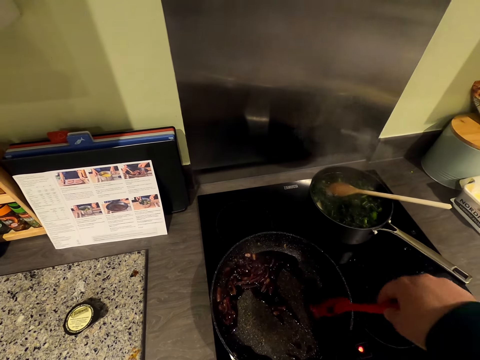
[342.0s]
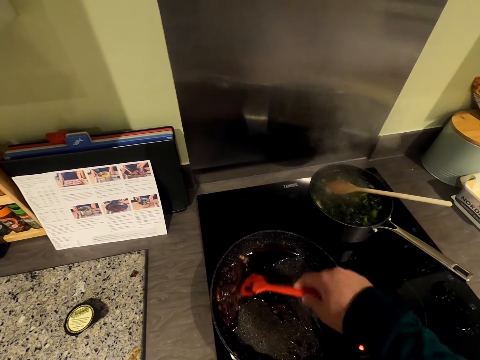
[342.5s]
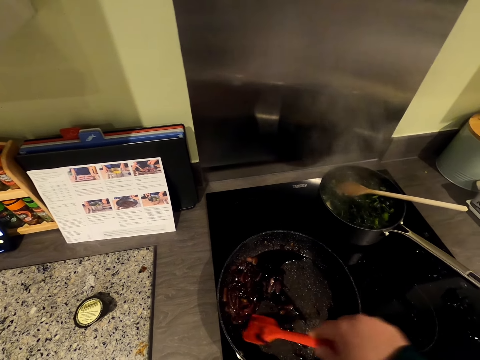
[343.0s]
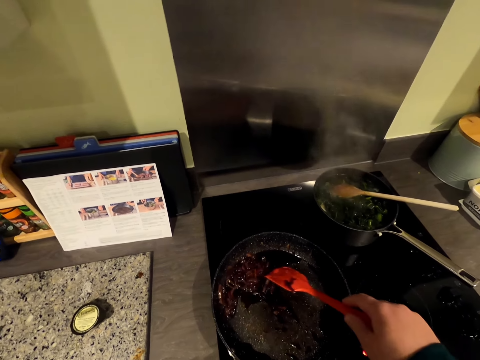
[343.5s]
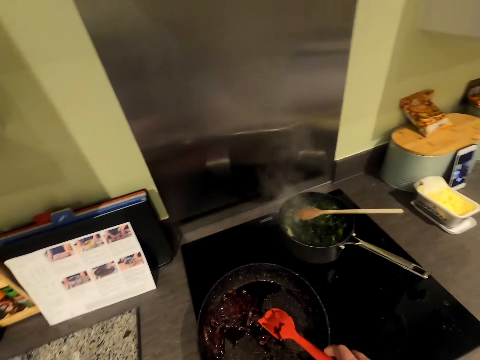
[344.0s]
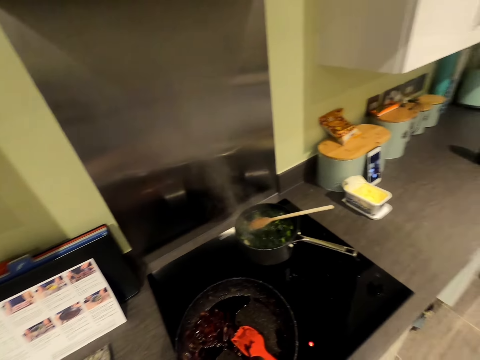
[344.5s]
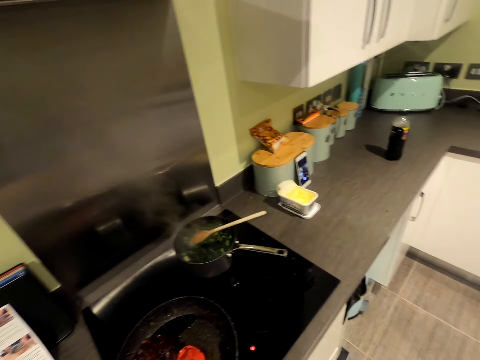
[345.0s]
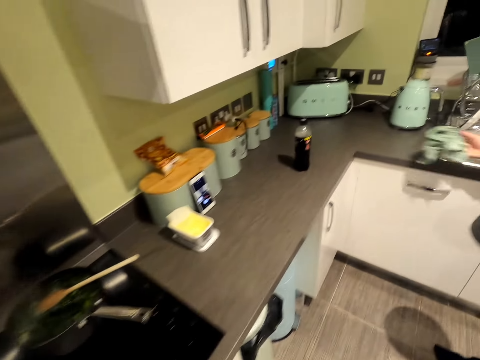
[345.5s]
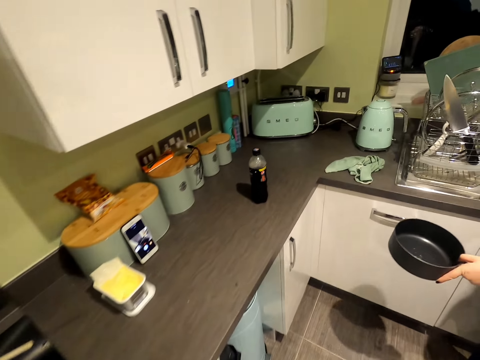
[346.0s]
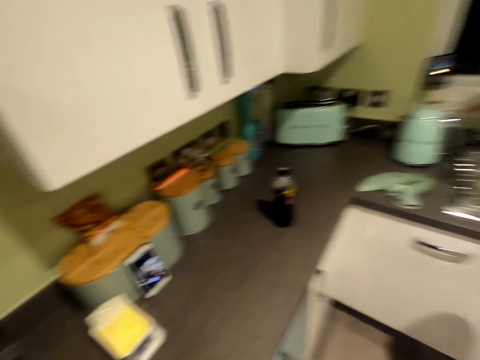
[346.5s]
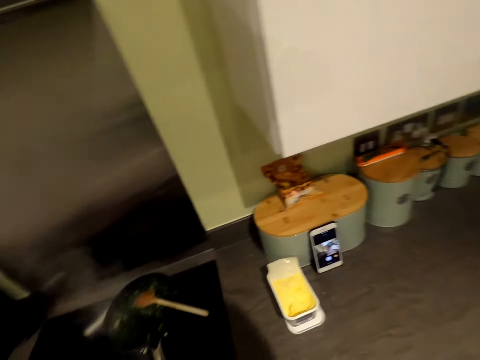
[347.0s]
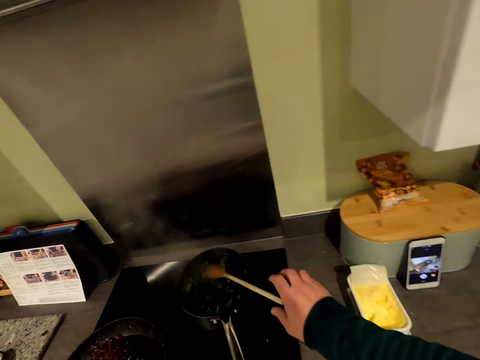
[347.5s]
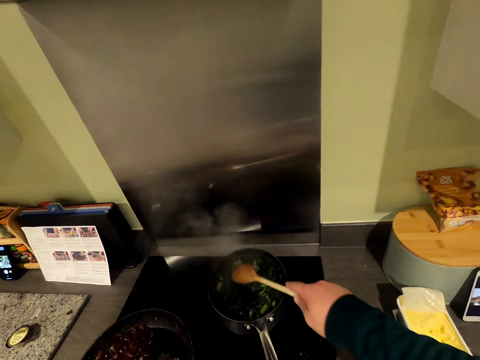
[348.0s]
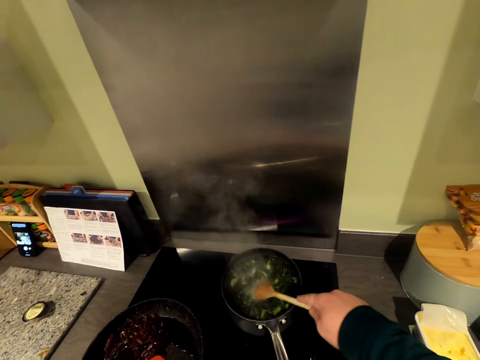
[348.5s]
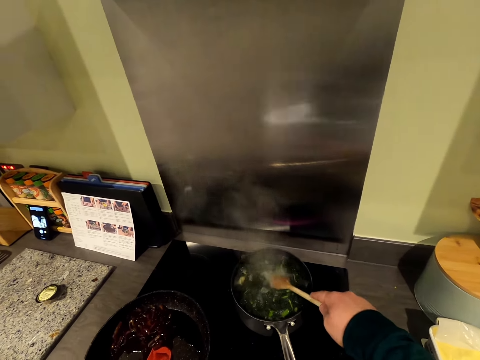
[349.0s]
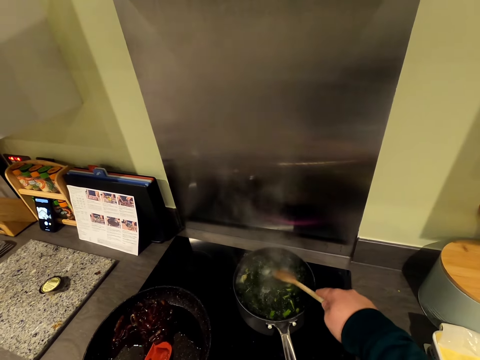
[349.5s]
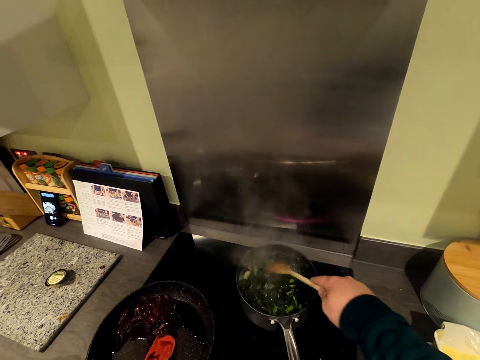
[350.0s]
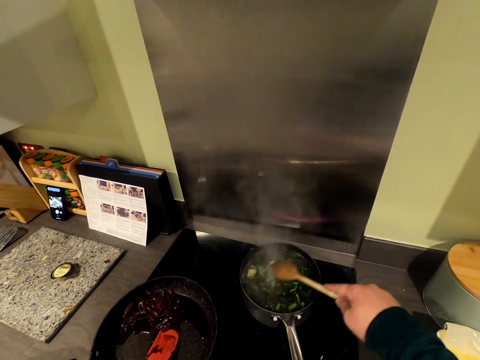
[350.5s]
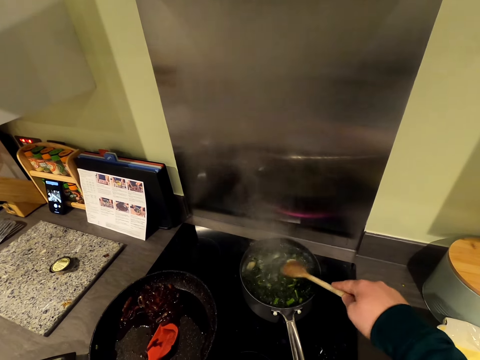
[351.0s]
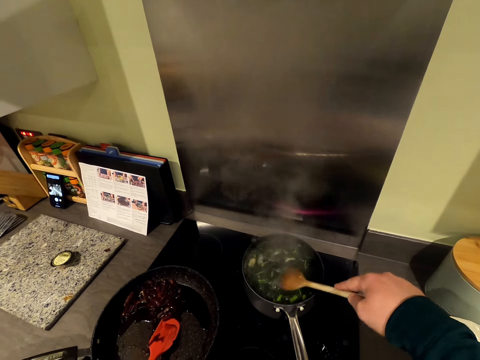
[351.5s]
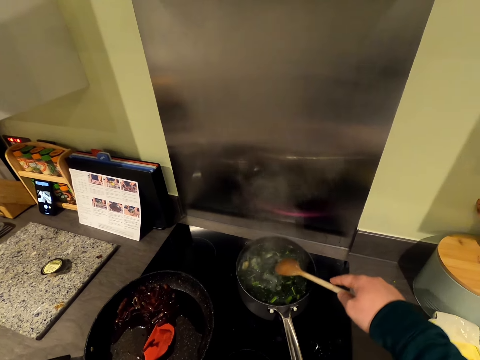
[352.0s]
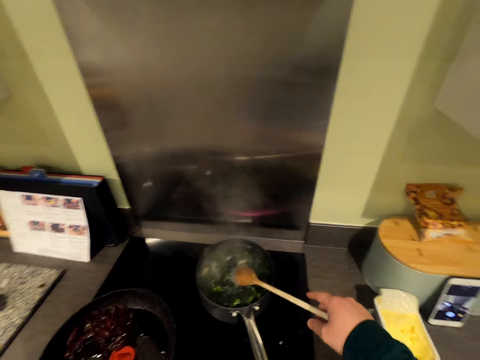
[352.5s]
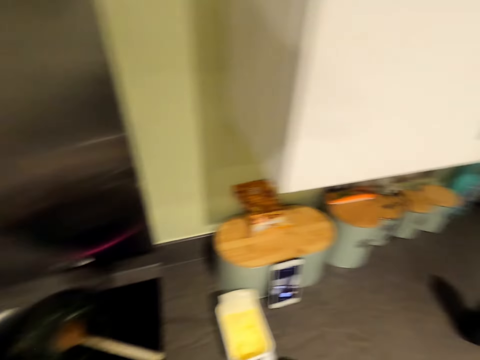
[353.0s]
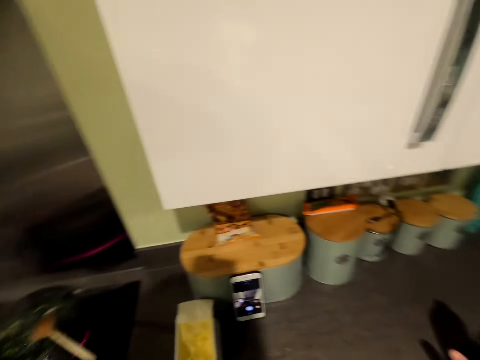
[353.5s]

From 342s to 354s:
The camera wearer drops a spoon and walks forward. A woman drops a cloth. The camera wearer turns around and grabs a wooden spoon. They cook. They stir vegetables on the oven.

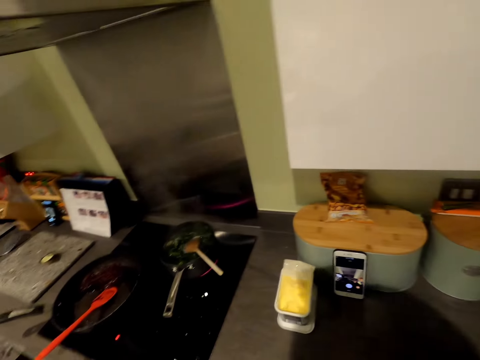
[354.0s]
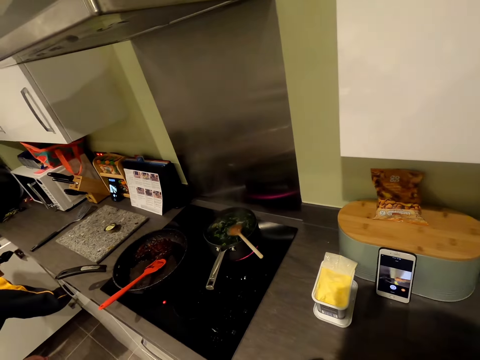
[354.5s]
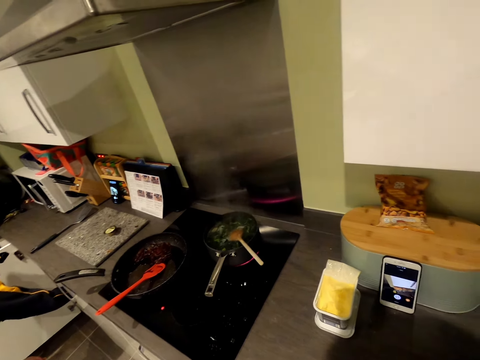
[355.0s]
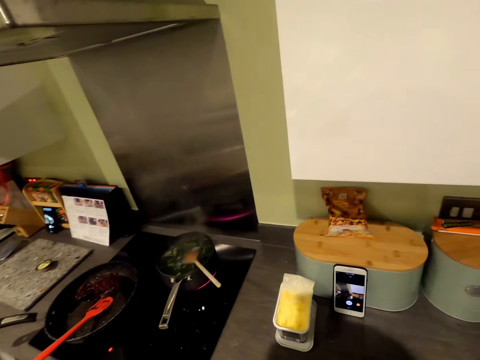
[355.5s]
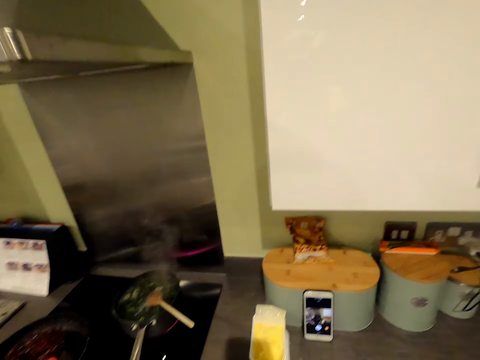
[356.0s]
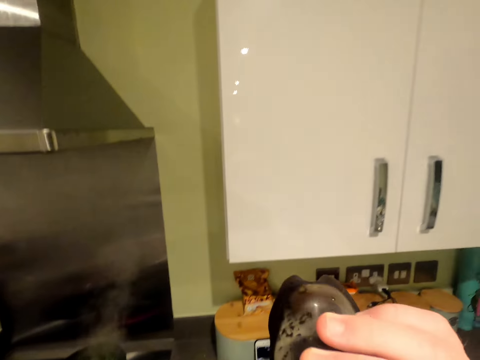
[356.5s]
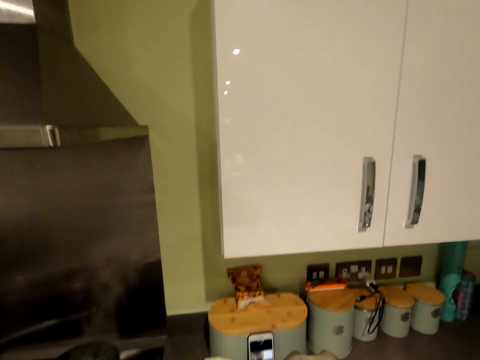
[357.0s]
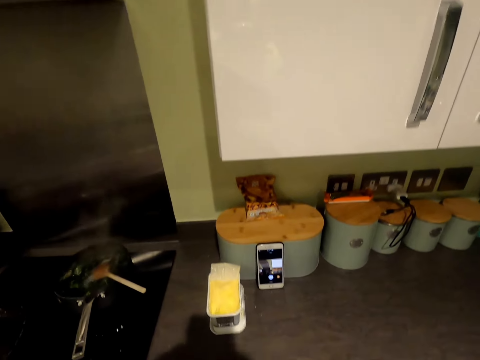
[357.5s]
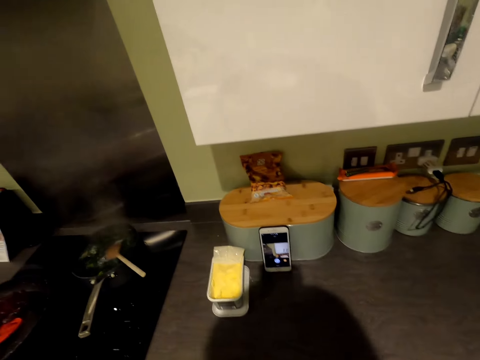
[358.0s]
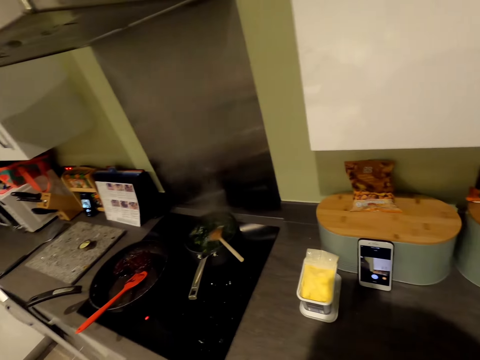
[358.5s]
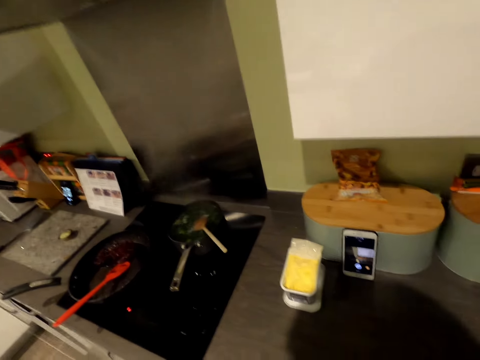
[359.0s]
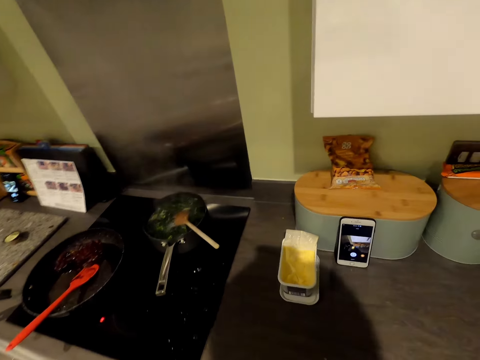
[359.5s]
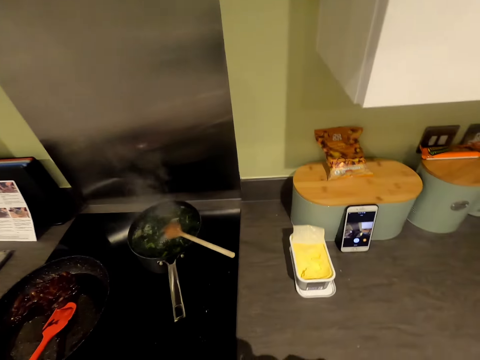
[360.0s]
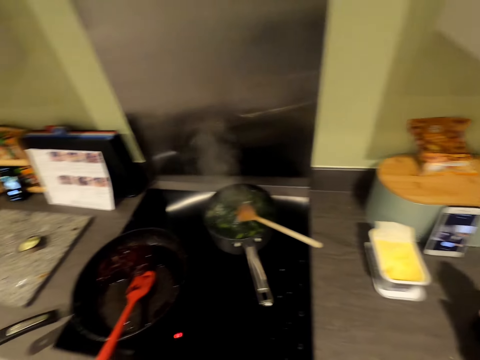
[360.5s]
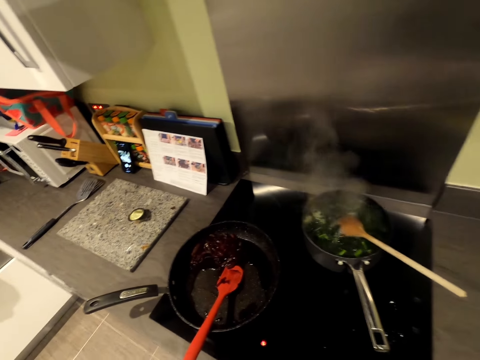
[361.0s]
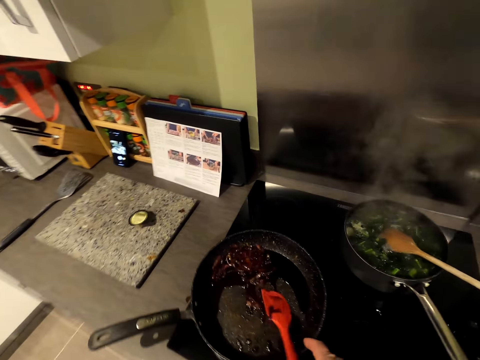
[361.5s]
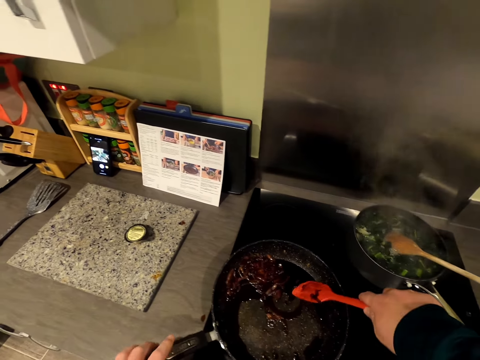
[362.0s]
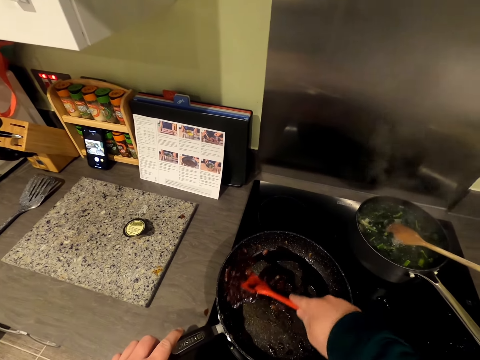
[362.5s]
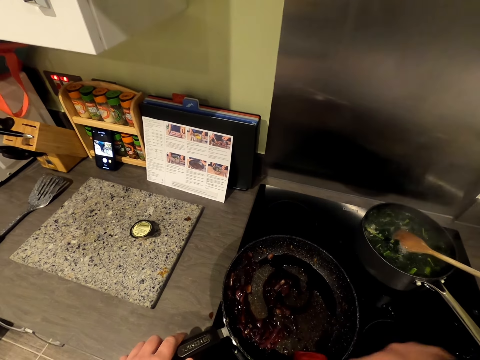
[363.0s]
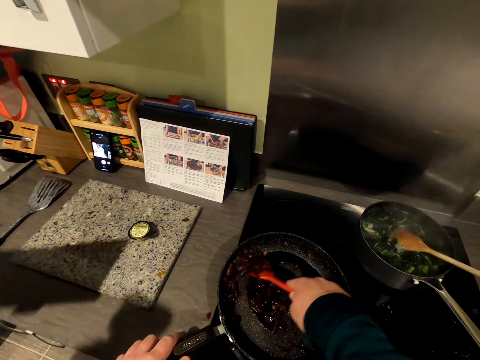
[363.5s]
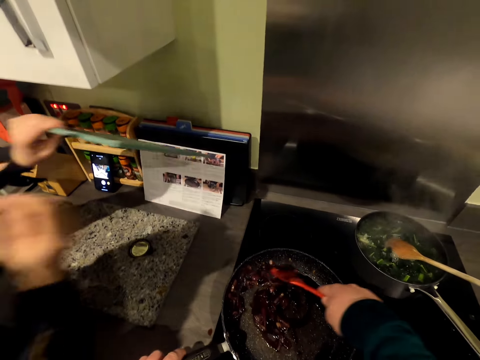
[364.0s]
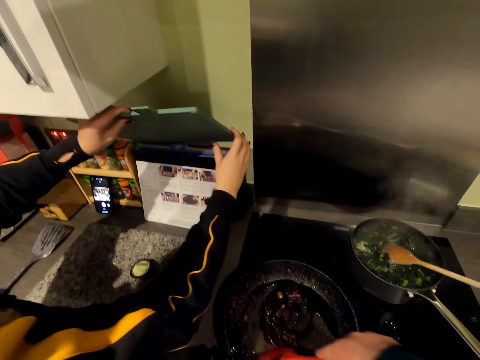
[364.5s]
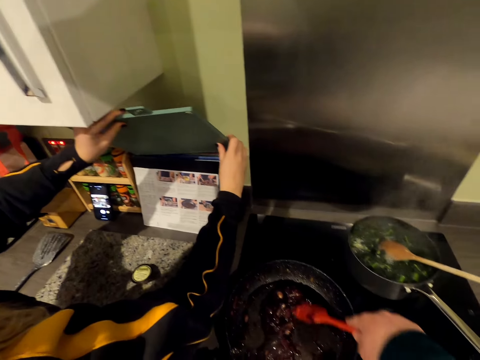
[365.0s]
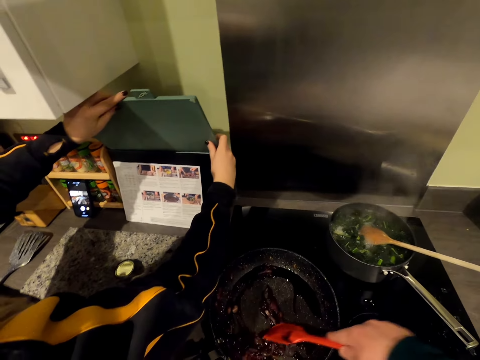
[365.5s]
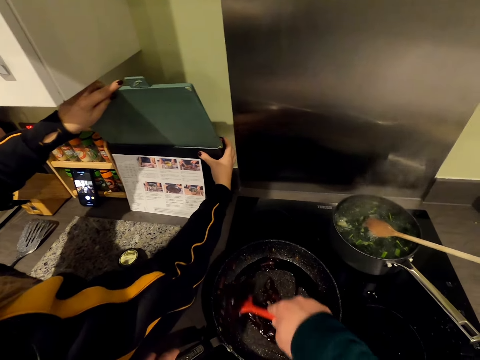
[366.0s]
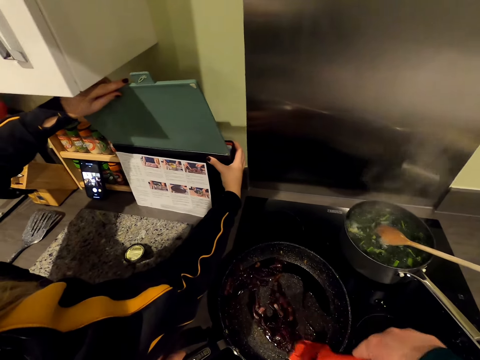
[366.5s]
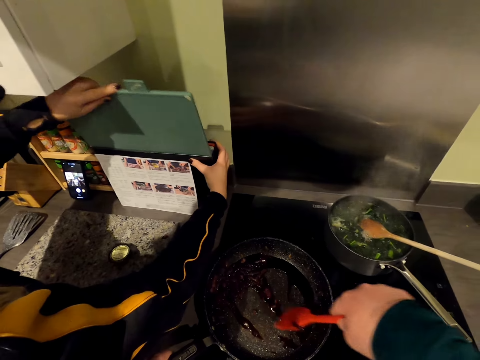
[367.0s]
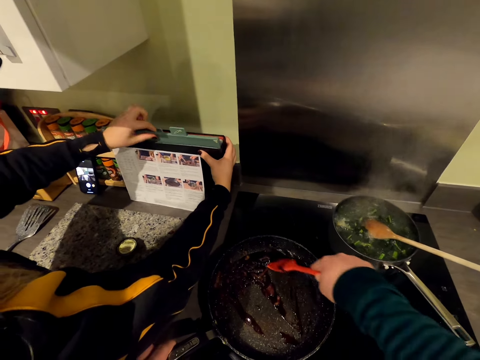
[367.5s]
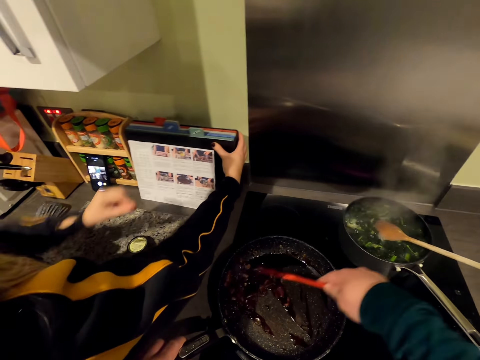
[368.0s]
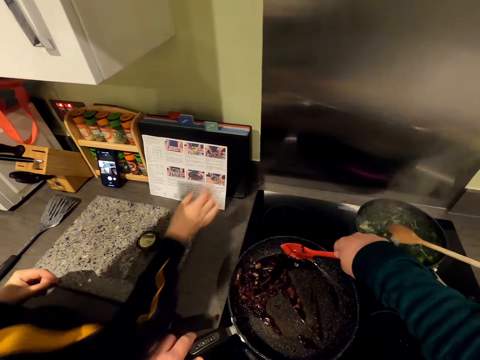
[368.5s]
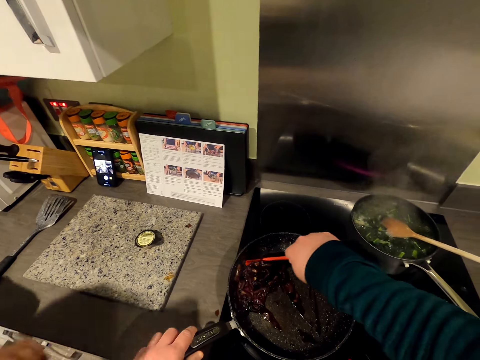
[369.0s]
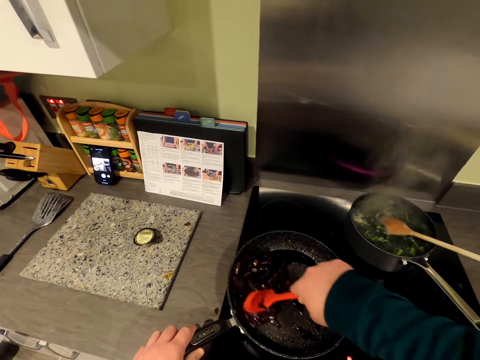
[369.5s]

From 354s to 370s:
A woman looks in a cabinet. The camera wearer drinks soda, drops the bottle, and grabs a spoon. They stir something on the oven. They cook. The woman returns something.
